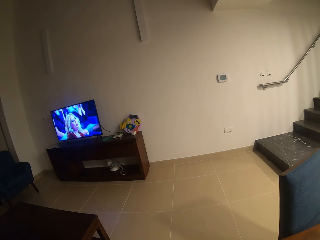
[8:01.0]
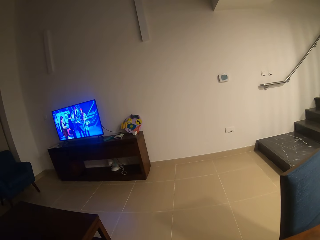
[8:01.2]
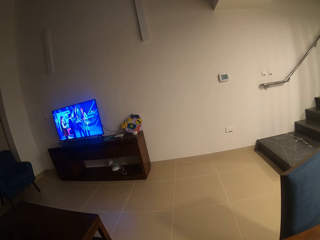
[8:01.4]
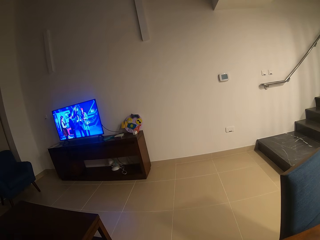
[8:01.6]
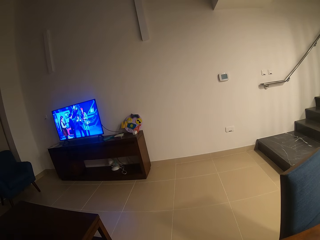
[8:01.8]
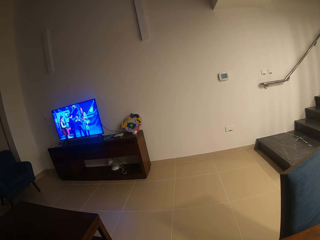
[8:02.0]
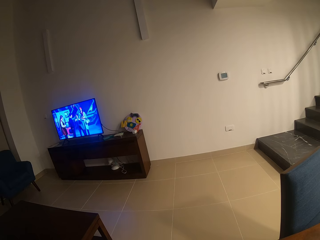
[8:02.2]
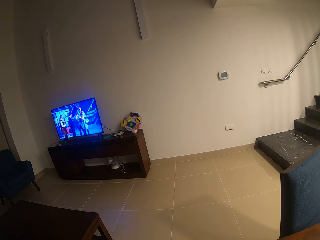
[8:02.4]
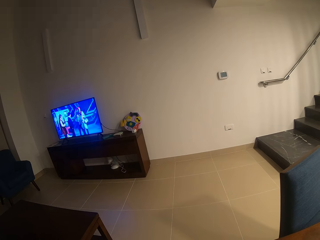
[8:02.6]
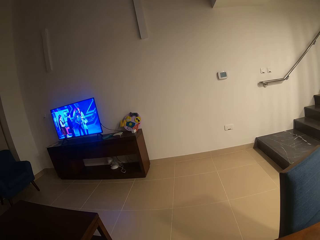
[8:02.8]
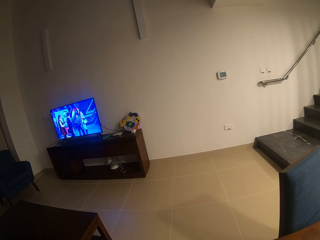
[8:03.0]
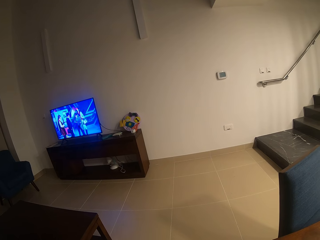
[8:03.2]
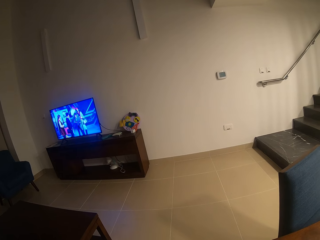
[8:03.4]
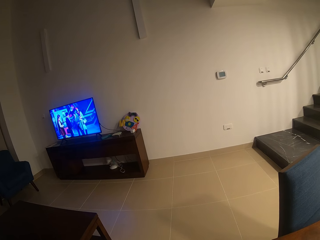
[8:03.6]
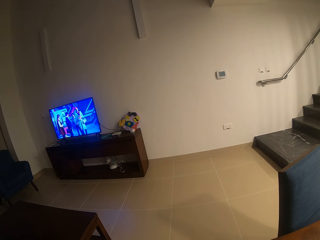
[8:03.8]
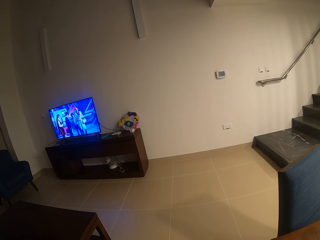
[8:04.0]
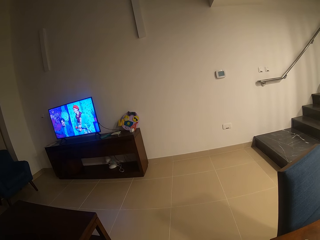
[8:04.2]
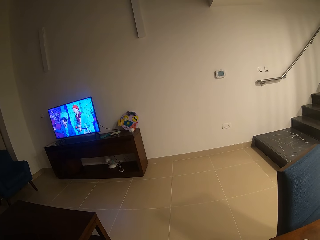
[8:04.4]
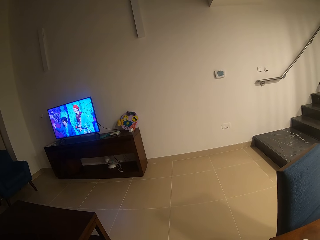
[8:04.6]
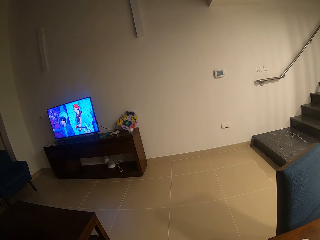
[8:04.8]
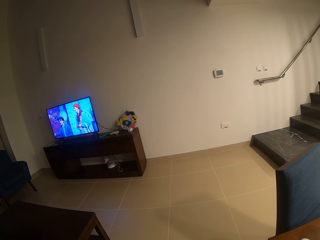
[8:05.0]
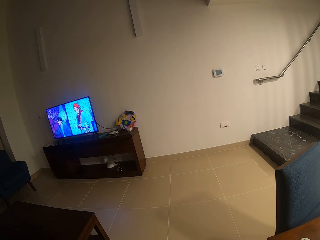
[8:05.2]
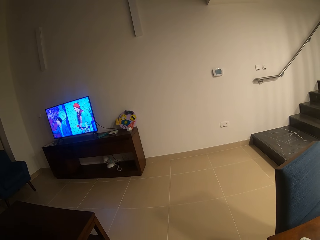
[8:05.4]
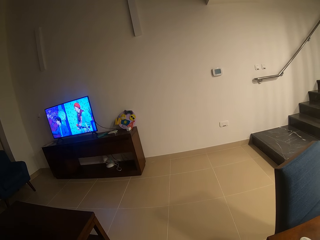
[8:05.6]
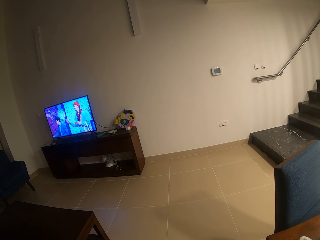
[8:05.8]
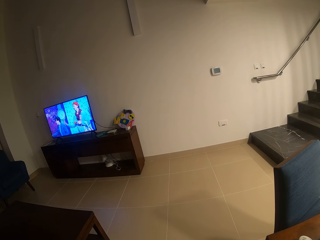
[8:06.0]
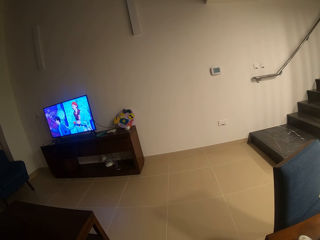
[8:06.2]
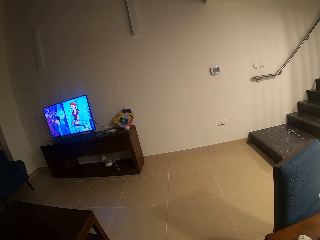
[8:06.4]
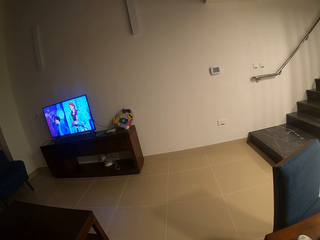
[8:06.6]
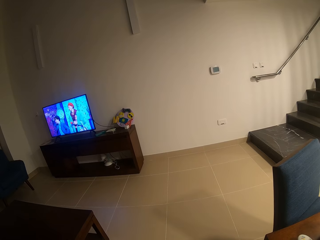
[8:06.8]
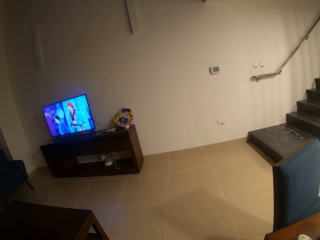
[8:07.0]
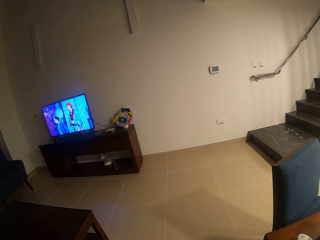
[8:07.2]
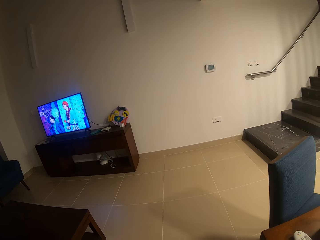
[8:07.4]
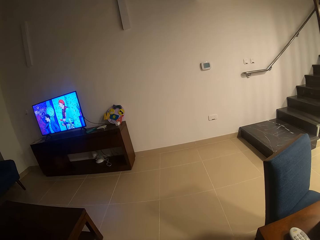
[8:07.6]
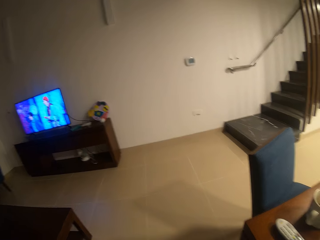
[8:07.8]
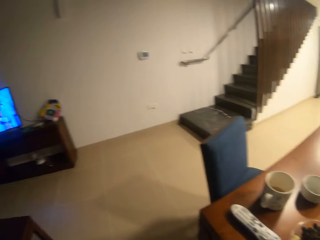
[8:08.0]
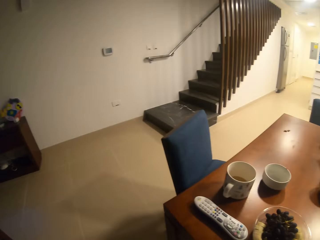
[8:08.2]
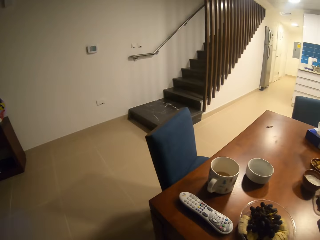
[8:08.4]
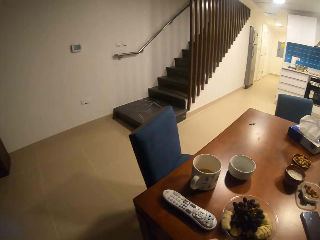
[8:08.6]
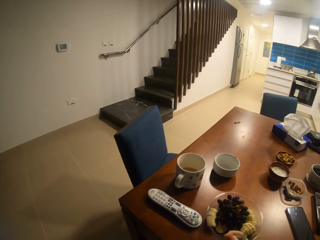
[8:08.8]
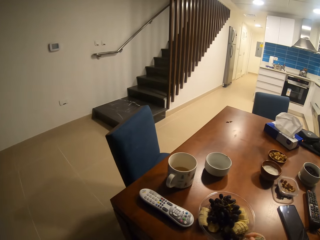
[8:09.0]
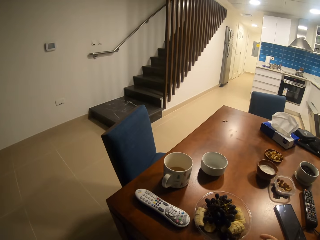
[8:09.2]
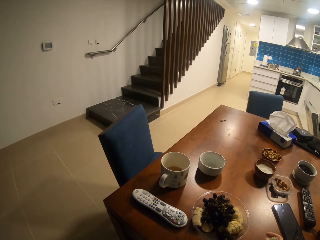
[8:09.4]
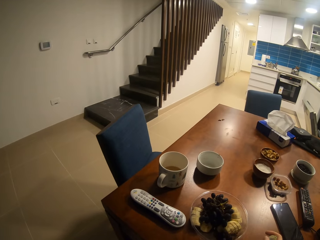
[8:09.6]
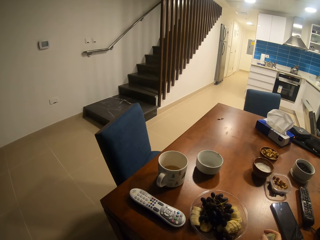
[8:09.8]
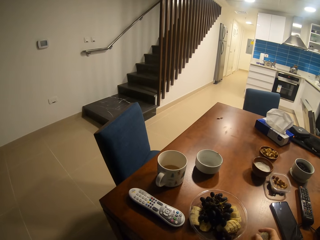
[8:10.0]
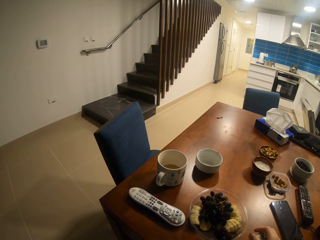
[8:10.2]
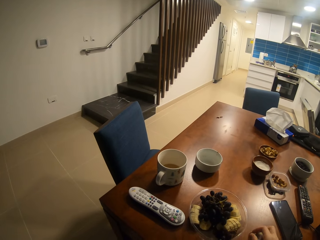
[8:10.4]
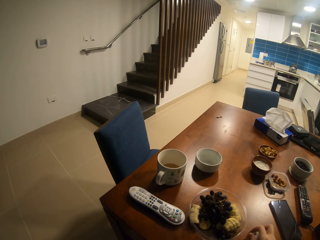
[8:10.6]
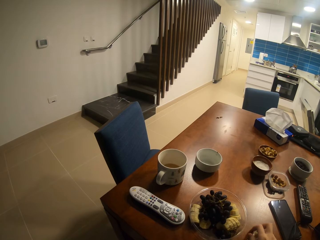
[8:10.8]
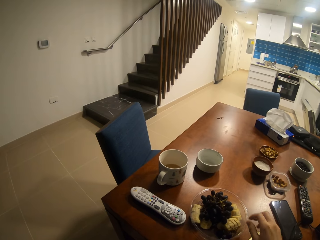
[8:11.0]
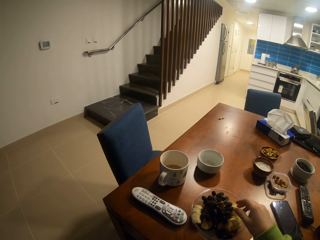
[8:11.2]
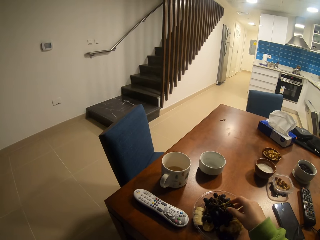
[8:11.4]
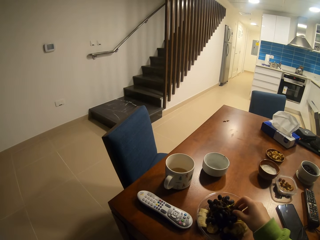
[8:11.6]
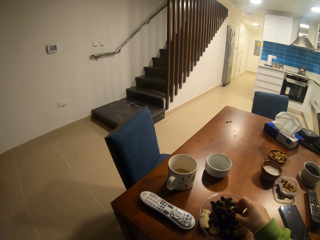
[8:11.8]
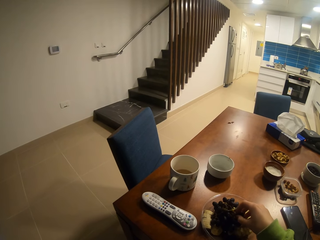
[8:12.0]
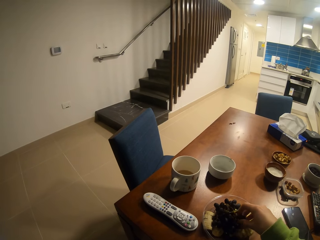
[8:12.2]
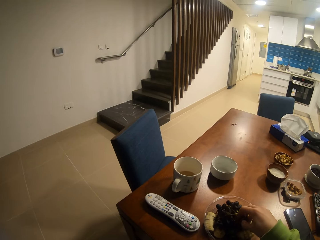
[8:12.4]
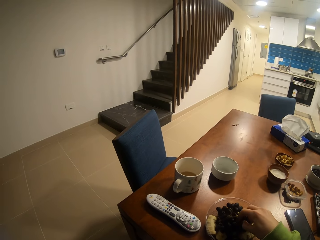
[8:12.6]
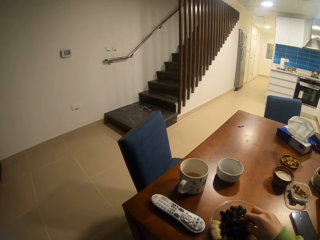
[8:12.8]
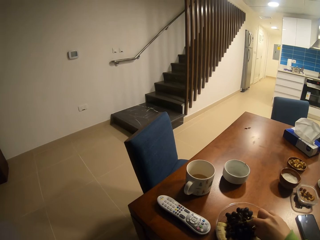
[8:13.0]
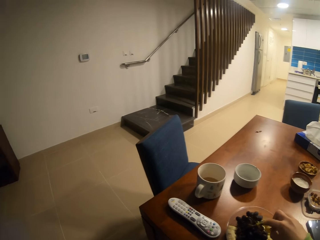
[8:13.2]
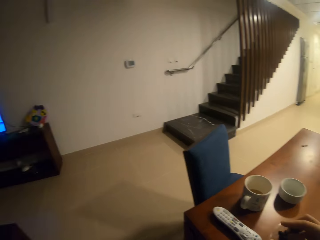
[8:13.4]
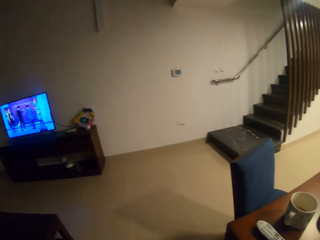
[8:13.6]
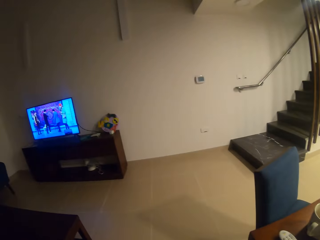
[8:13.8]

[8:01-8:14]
The camera wearer eats the fruits. They are plucking the fruits.

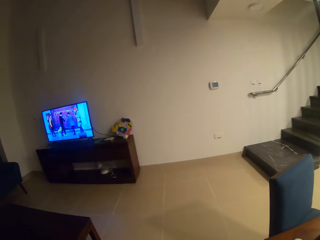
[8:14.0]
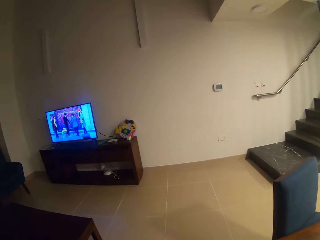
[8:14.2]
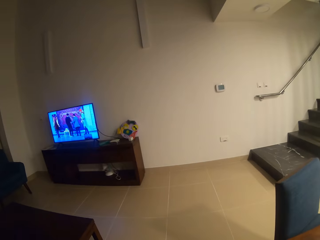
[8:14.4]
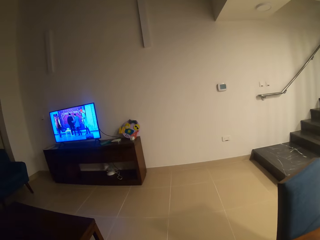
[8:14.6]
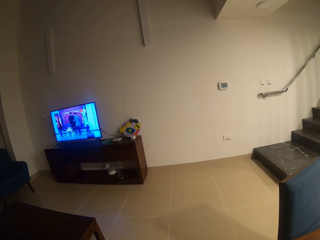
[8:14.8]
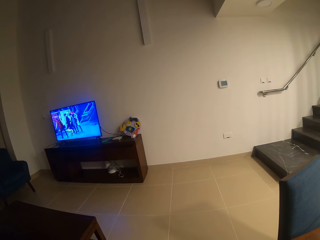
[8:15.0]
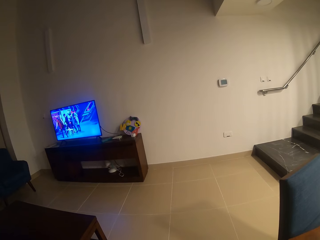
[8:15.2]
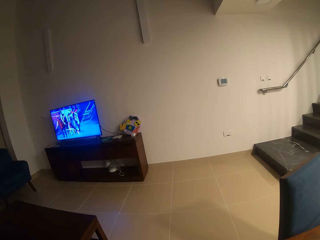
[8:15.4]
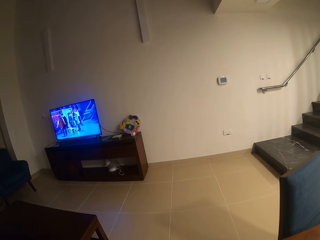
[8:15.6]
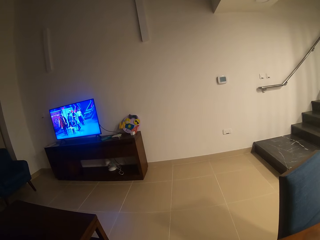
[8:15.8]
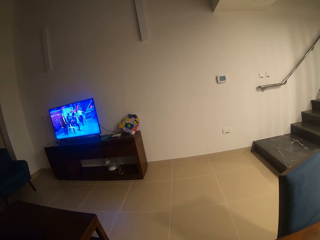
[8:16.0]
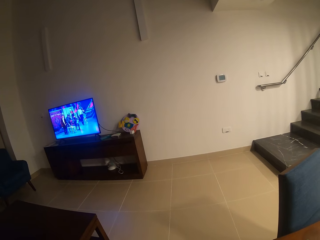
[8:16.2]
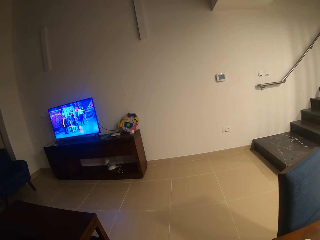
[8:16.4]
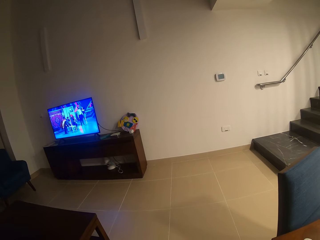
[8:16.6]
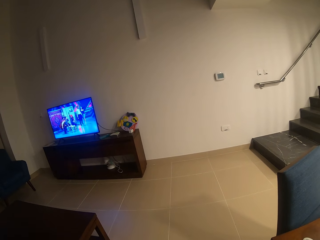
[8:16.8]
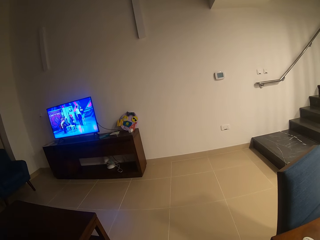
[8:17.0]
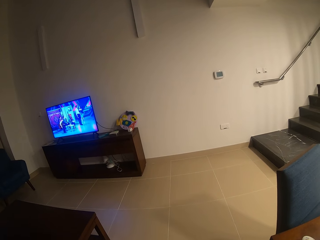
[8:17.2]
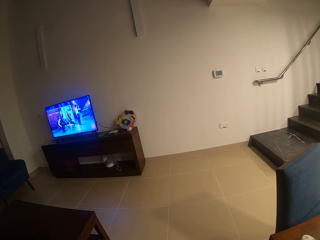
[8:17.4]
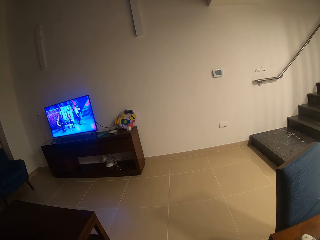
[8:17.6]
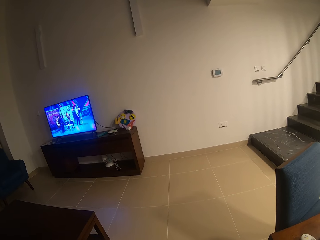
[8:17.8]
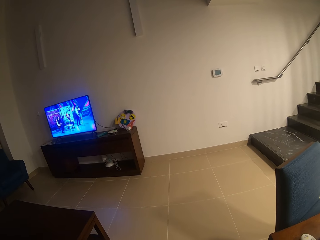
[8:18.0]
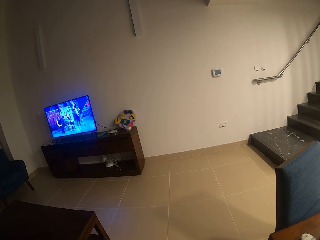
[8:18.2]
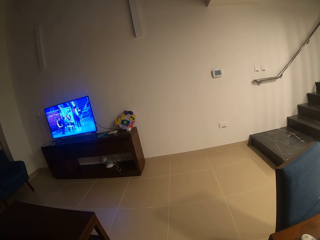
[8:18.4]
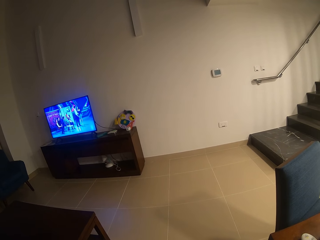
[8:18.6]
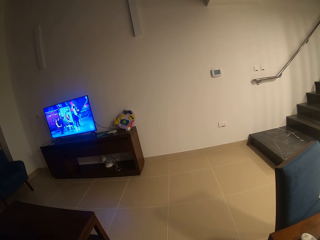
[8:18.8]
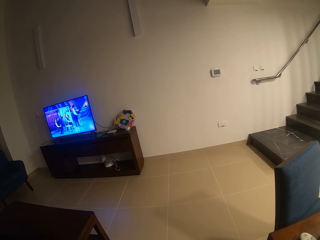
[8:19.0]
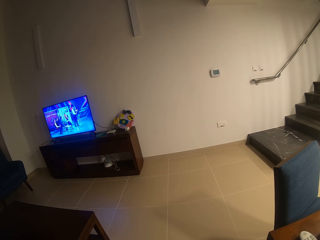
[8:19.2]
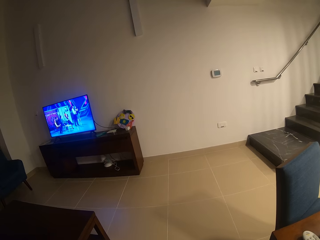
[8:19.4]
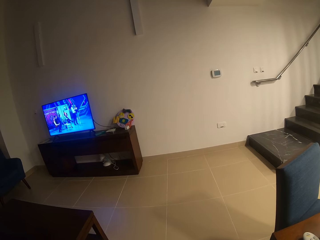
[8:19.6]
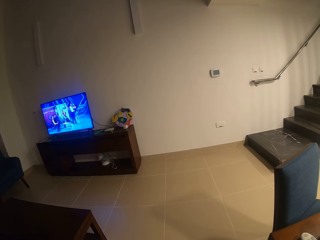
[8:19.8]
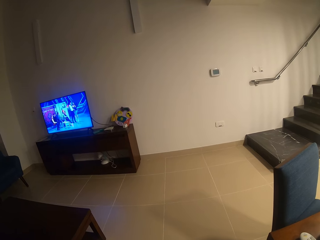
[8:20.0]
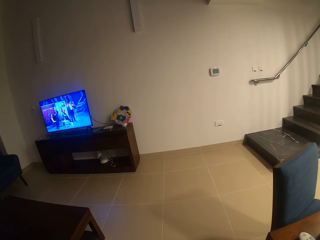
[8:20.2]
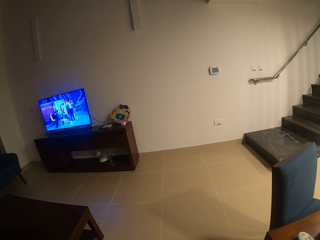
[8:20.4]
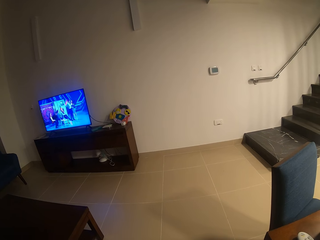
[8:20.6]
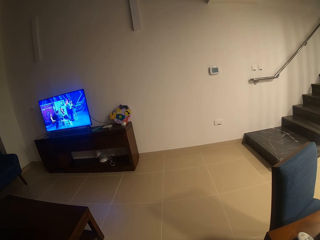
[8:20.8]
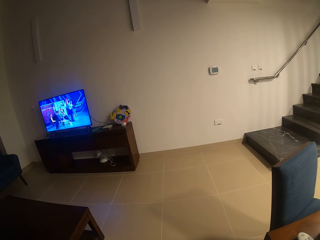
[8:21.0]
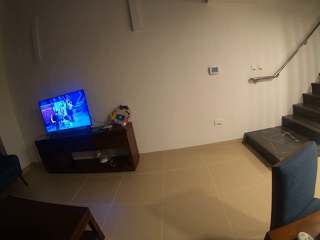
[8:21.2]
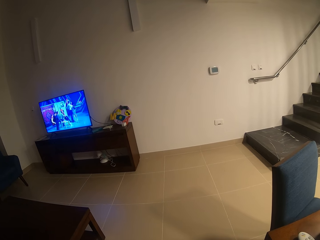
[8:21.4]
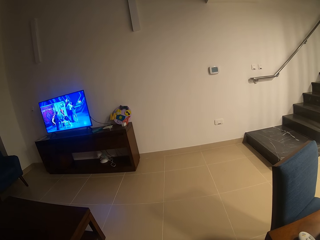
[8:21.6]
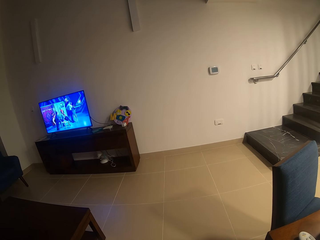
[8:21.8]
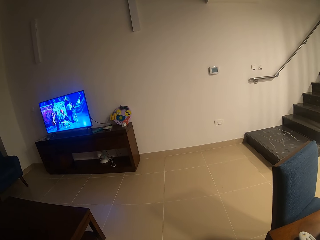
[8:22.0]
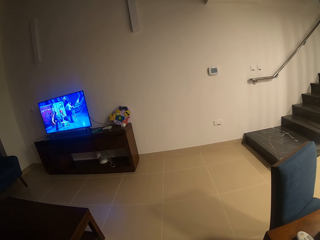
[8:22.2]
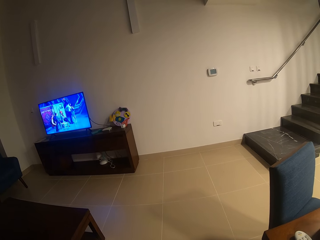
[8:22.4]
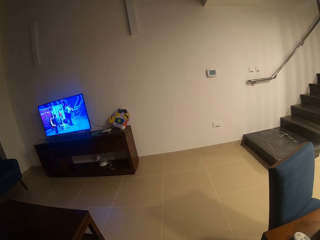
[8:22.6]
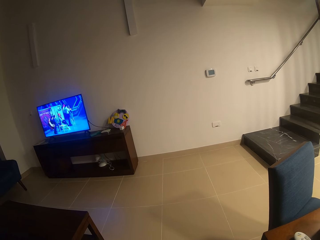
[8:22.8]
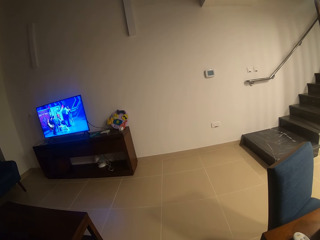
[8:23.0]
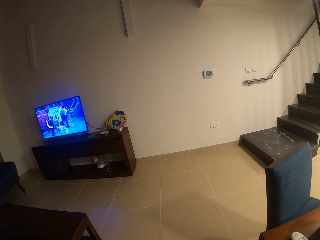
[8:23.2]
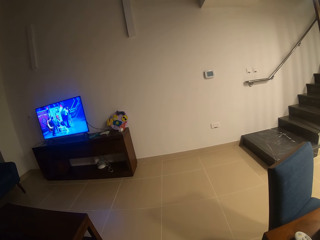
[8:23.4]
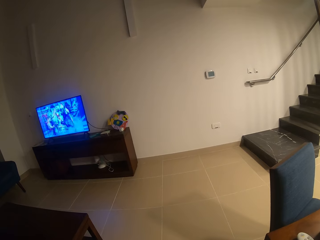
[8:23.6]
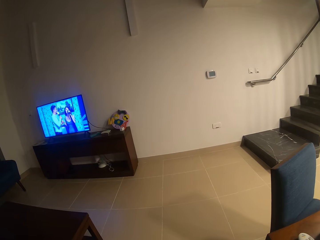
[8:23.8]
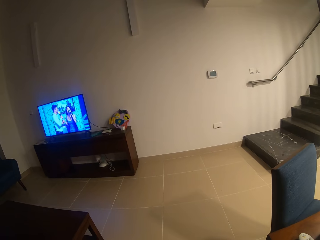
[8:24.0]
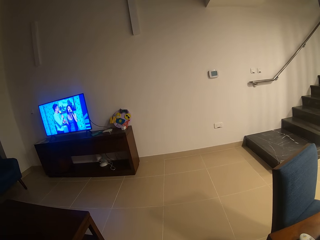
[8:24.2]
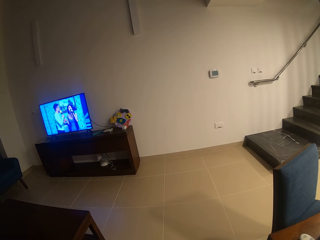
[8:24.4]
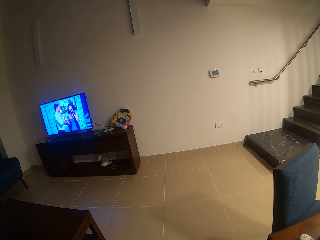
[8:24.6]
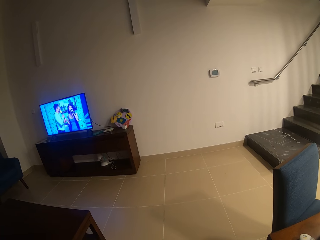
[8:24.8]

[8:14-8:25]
The camera wearer is watching television.
